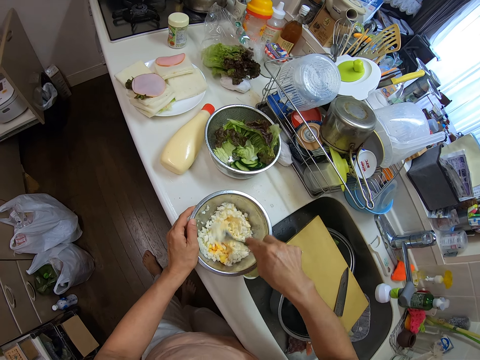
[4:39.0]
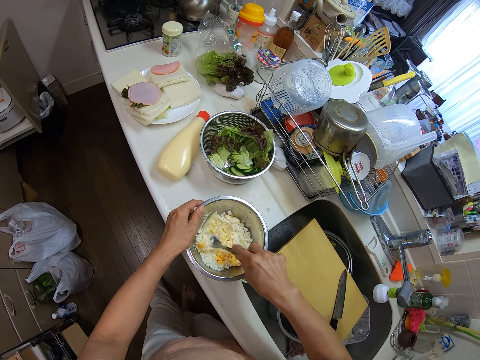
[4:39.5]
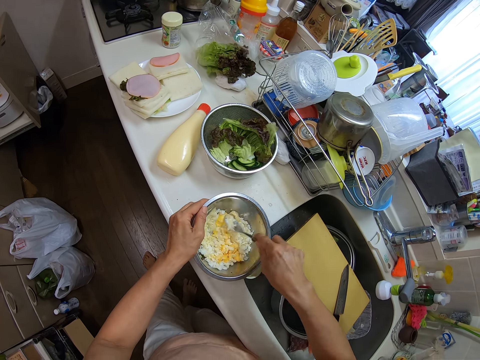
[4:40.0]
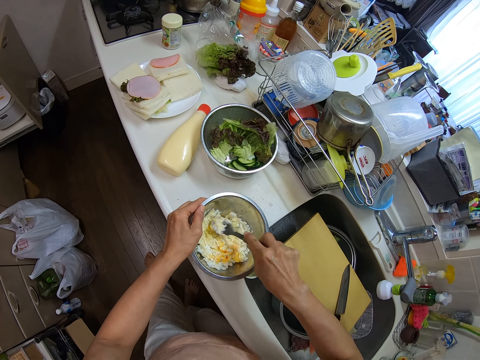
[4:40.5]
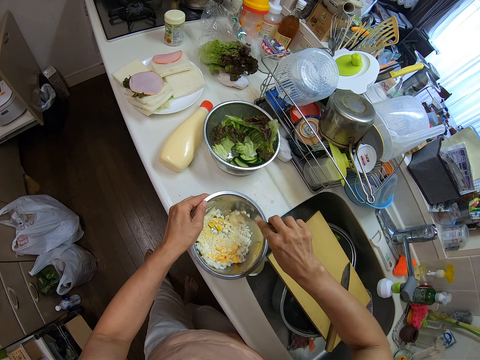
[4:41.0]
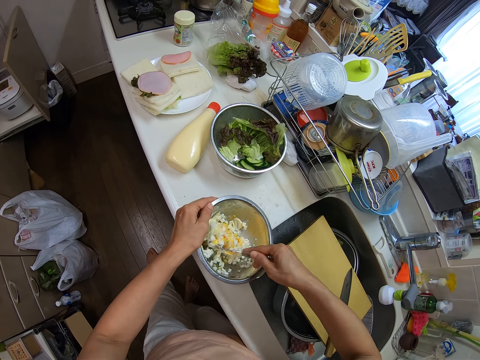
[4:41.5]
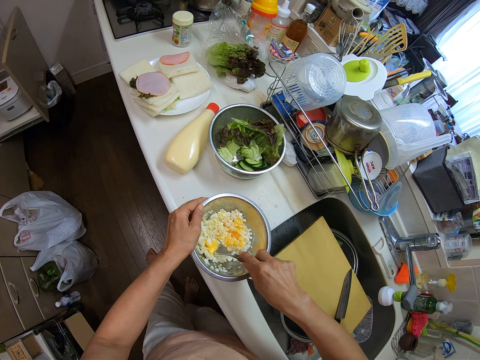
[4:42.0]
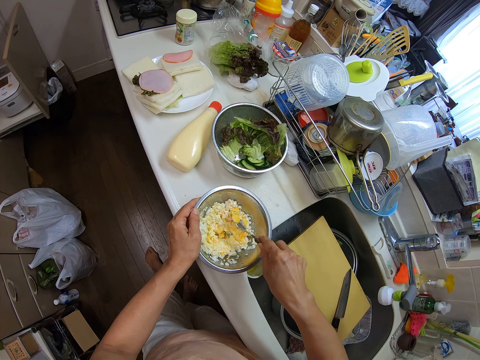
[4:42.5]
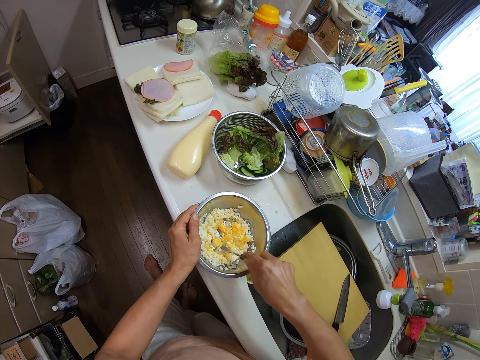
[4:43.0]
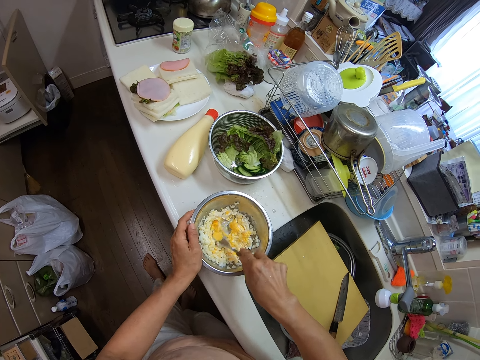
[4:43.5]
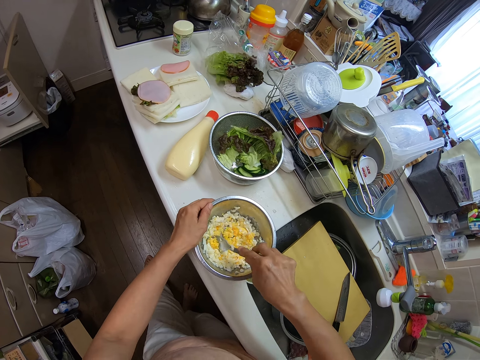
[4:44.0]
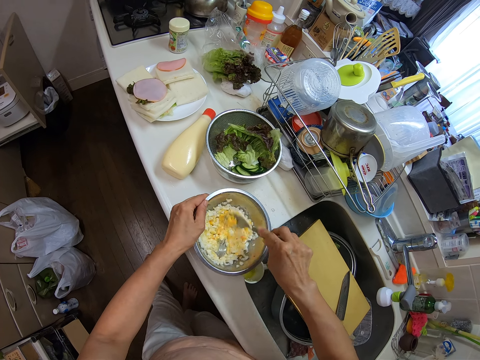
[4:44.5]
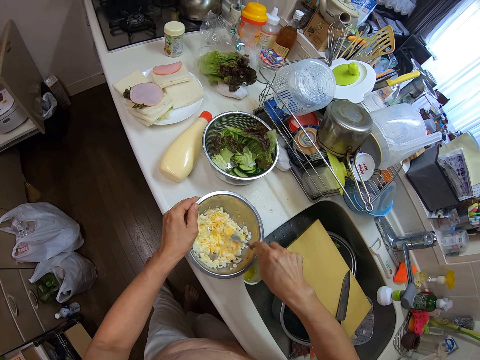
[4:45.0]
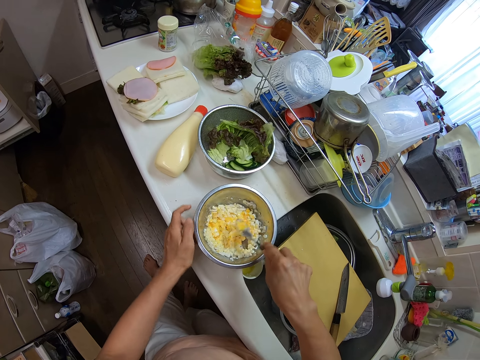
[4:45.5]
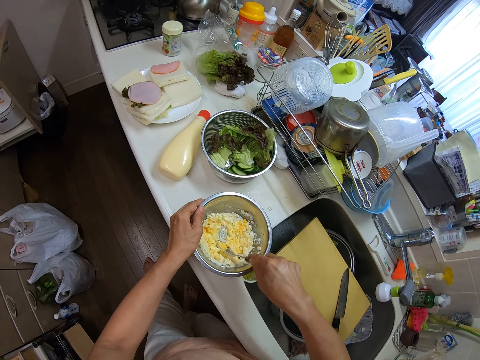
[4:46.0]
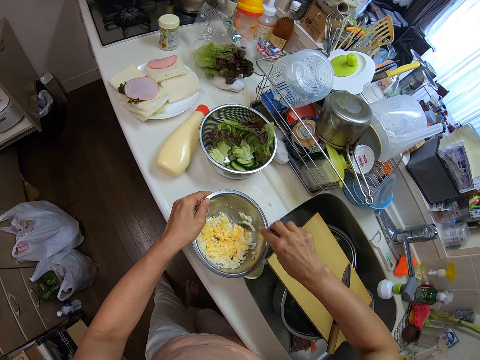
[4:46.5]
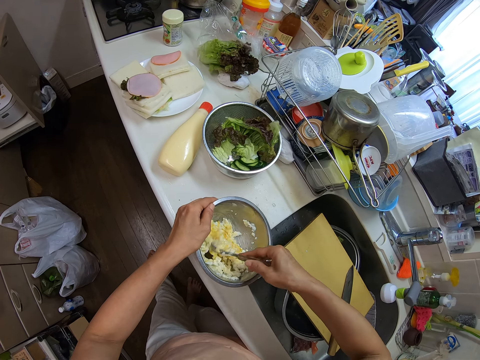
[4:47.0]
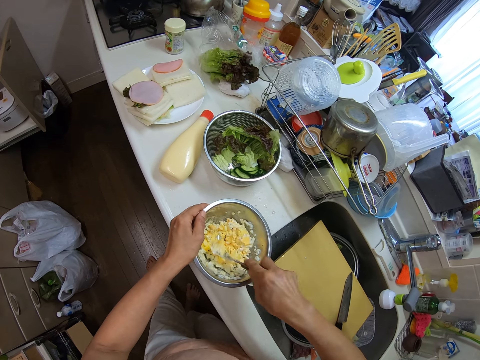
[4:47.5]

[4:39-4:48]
The camera wearer mashes the eggs.

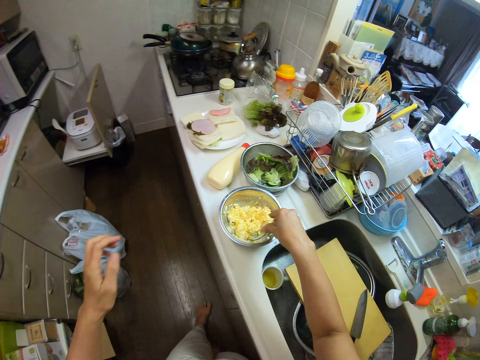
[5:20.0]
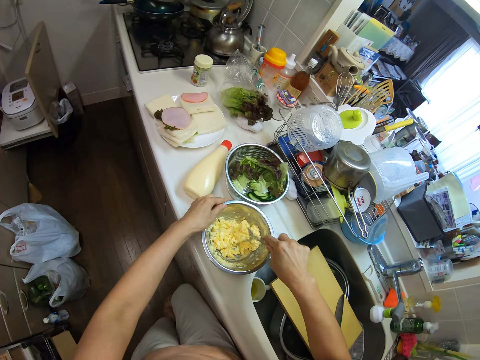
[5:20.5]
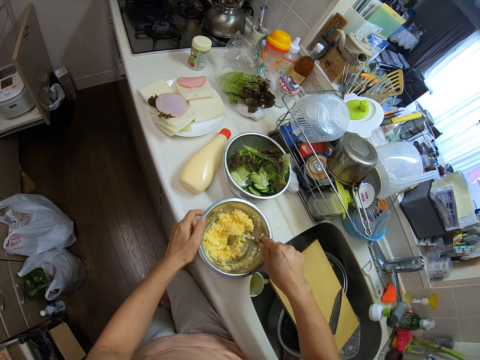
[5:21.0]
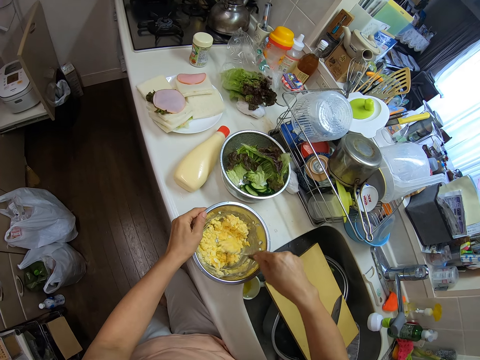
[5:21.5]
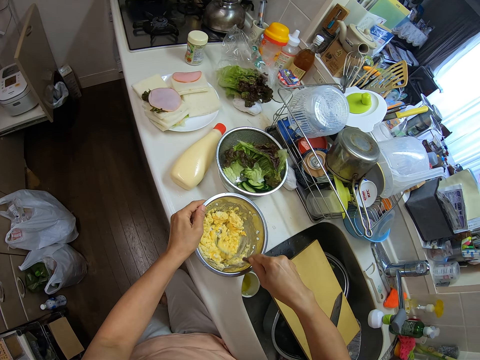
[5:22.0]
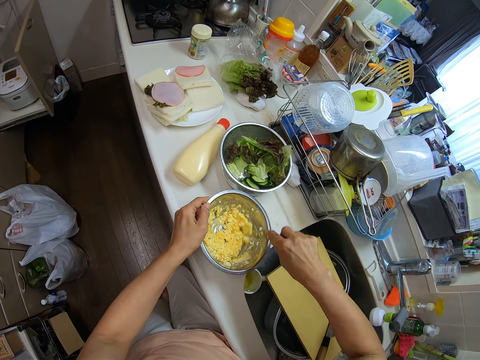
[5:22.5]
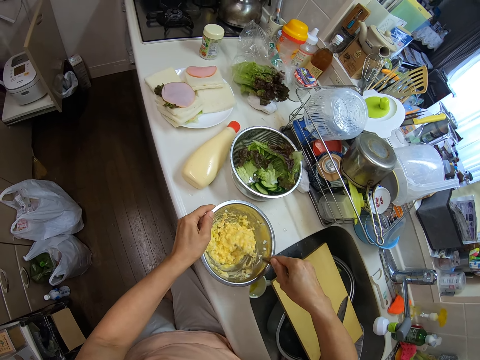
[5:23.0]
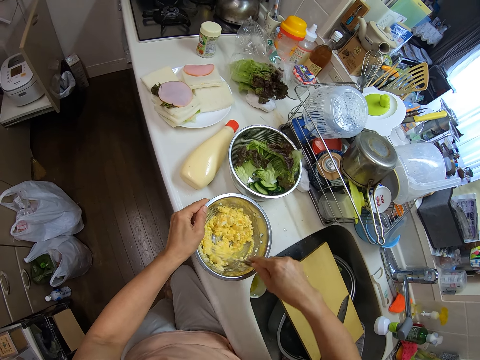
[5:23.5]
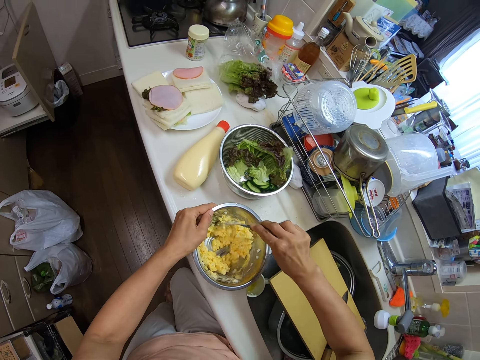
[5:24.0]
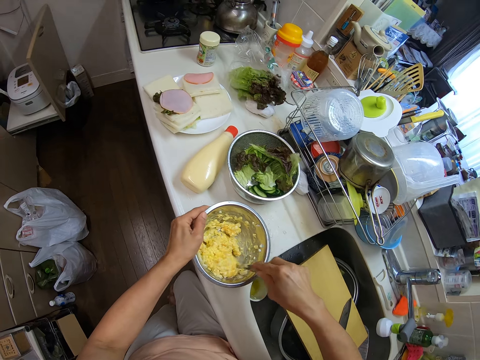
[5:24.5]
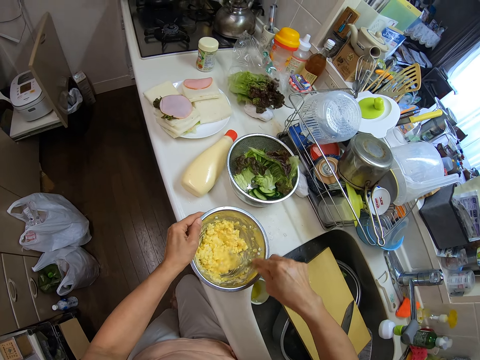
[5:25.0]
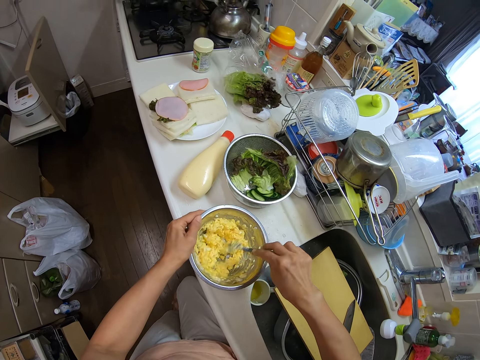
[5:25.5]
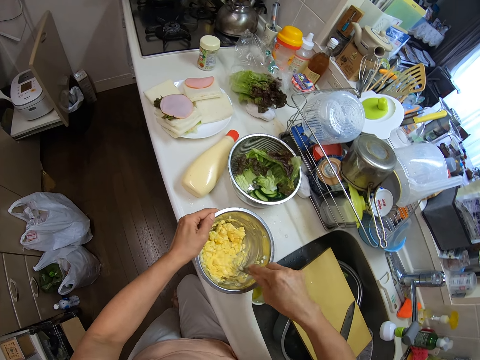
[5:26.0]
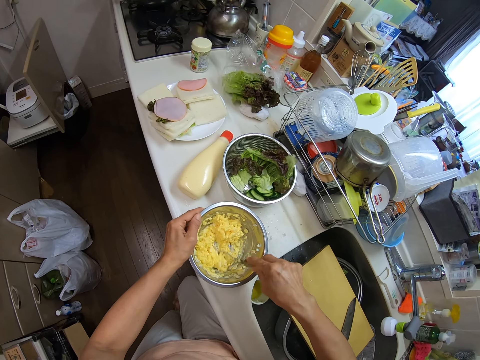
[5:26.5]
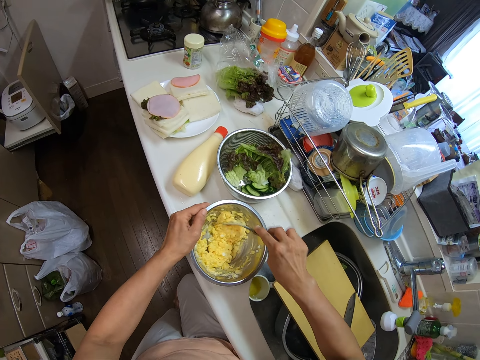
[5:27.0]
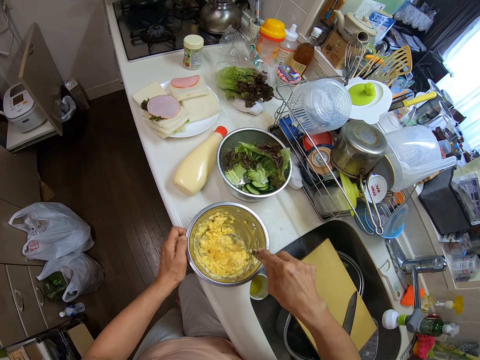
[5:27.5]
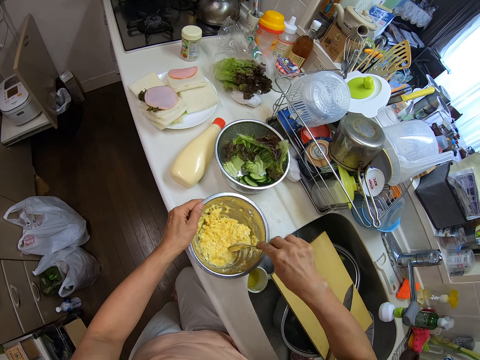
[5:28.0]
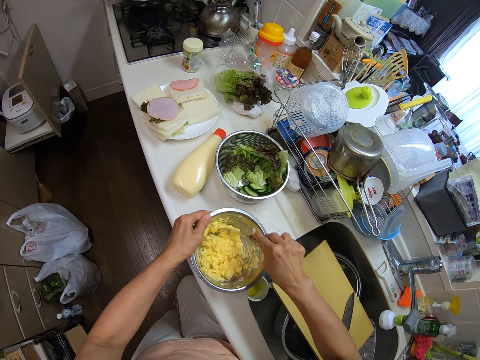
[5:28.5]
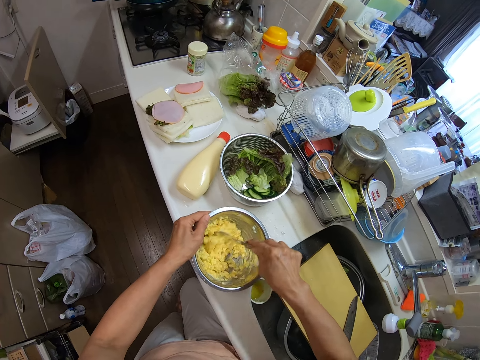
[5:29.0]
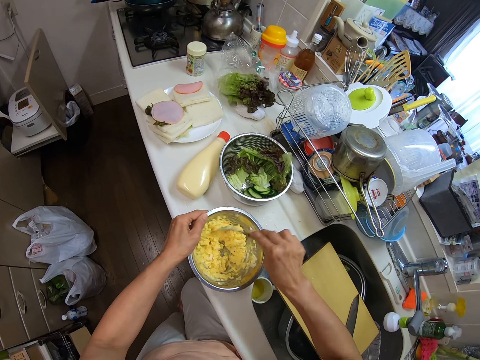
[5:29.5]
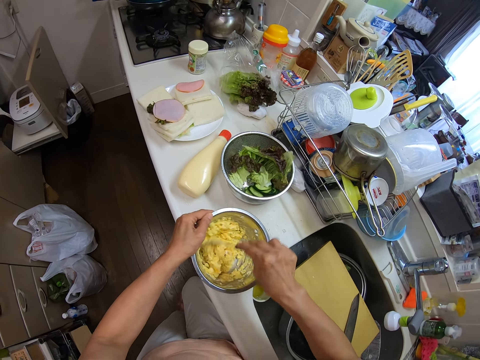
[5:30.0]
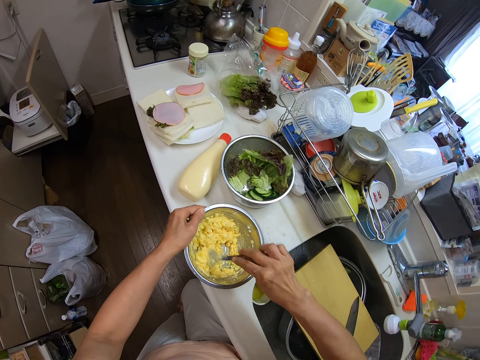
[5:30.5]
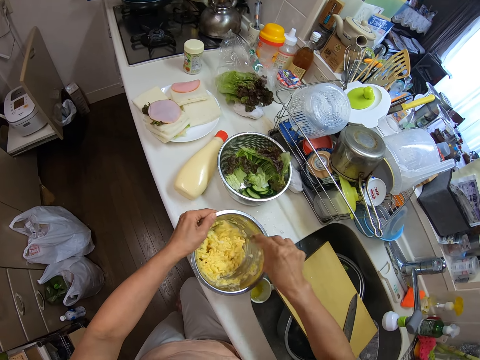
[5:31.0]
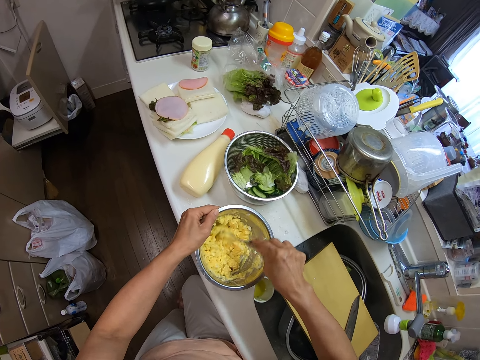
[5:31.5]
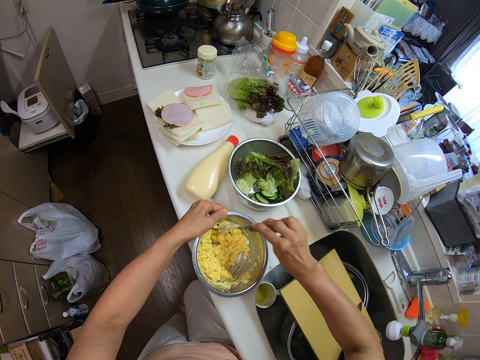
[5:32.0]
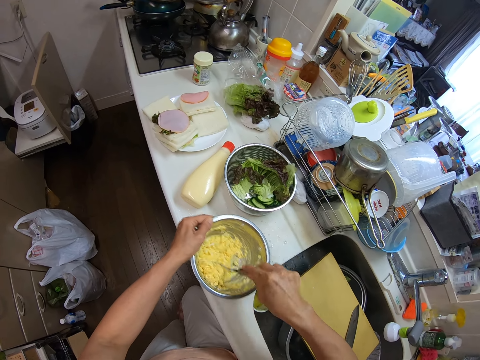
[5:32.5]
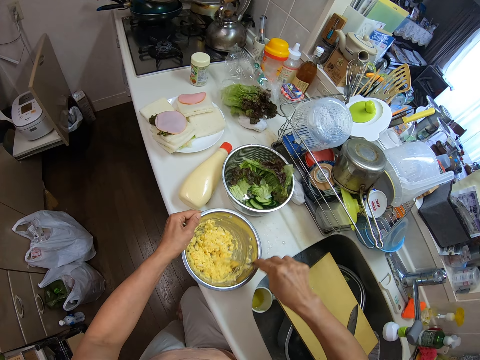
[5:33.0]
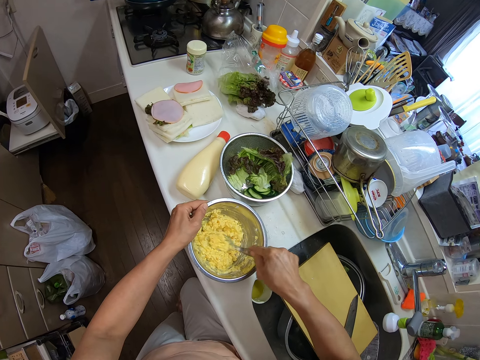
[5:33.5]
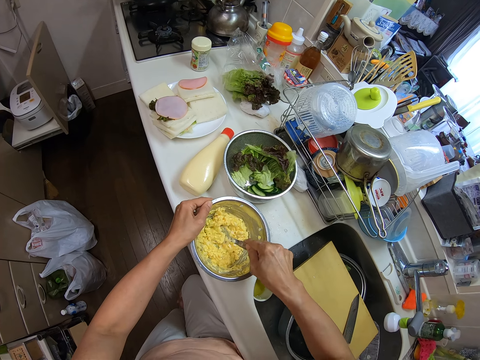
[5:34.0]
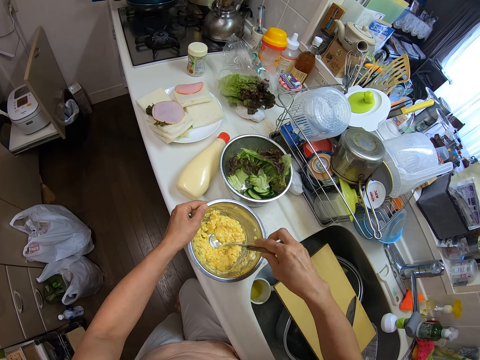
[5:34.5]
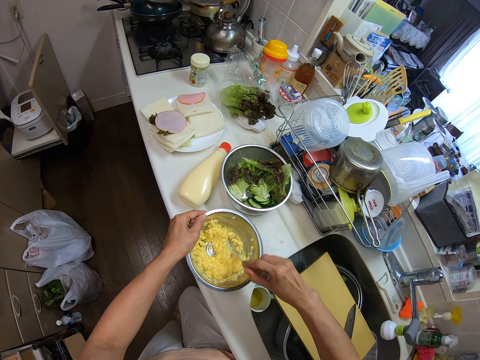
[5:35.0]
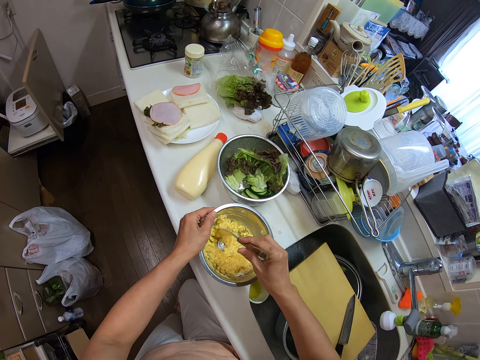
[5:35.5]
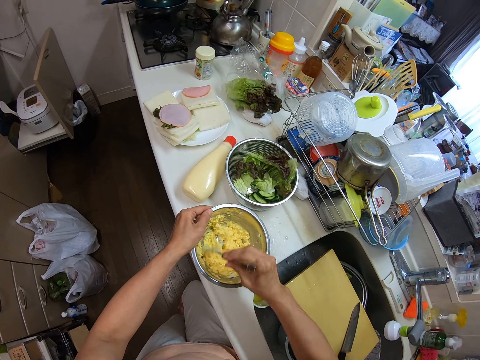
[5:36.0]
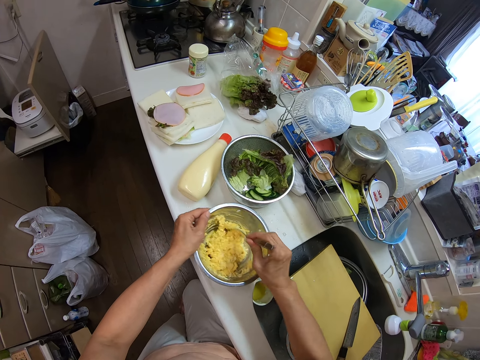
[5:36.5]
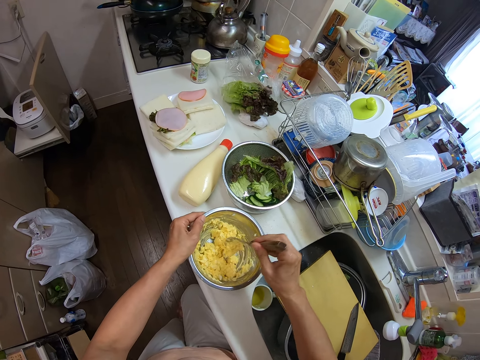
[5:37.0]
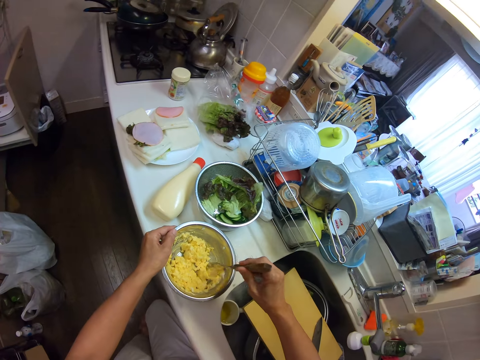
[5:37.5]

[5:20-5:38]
The camera wearer stirs the boiled egg in the container with the spoon in his right hand. He holds the spoon. He holds the container on the table with his left hand.
